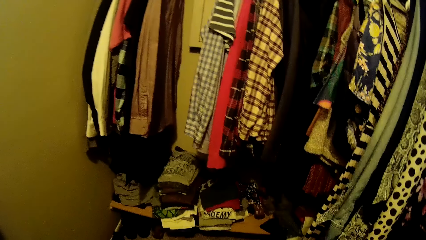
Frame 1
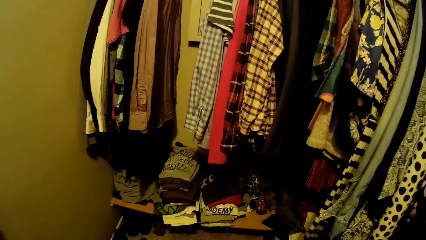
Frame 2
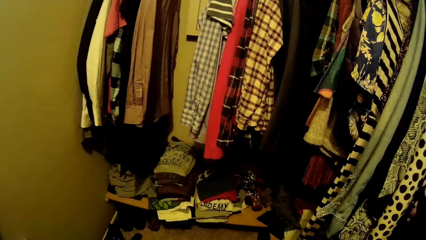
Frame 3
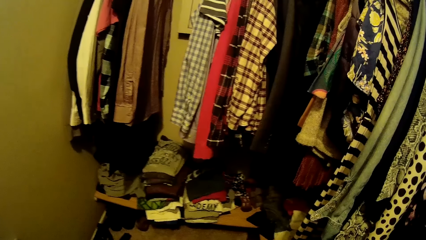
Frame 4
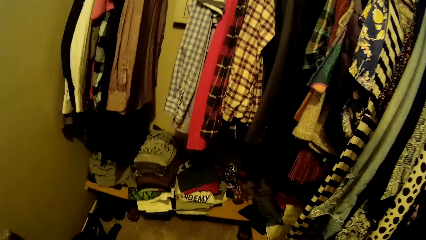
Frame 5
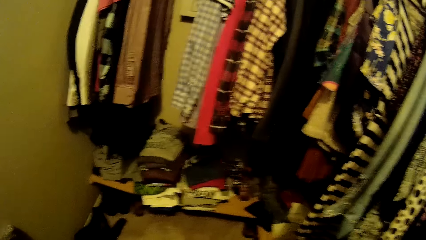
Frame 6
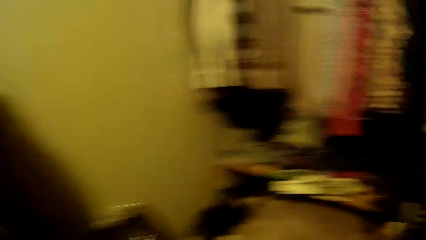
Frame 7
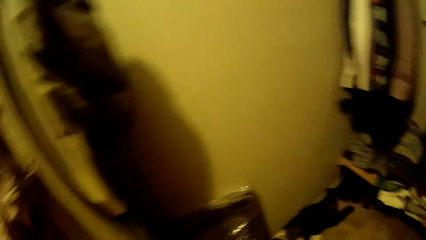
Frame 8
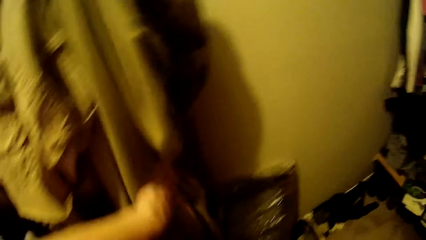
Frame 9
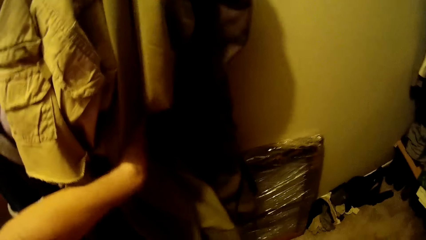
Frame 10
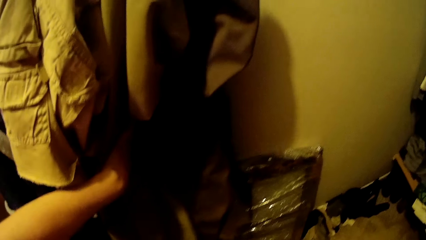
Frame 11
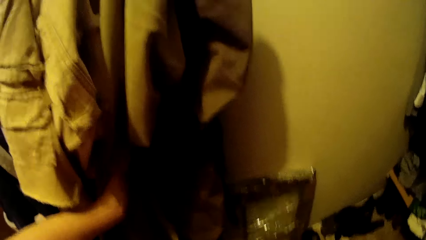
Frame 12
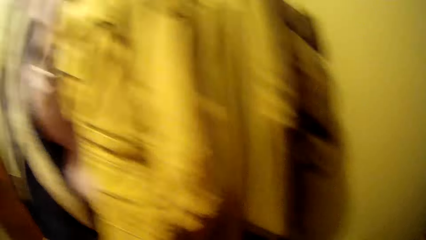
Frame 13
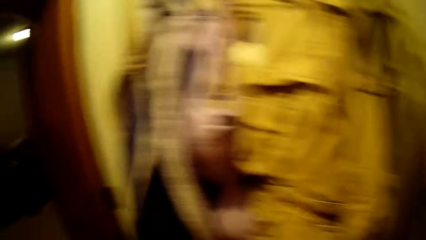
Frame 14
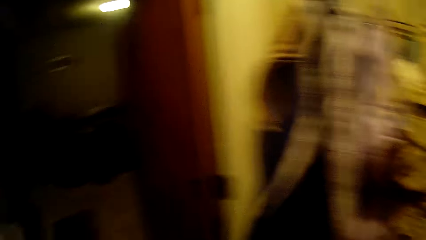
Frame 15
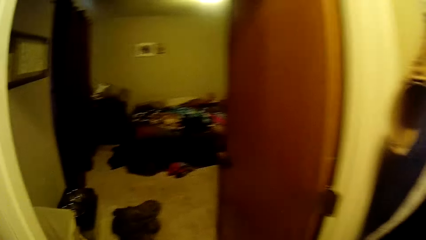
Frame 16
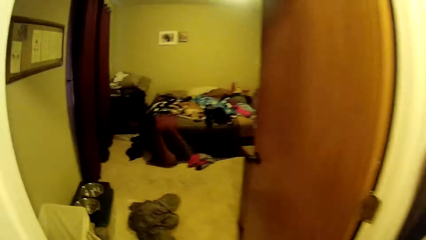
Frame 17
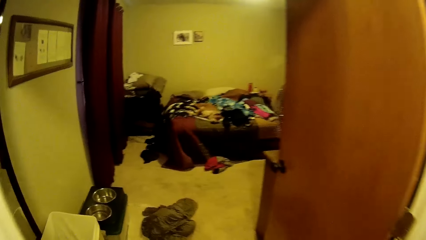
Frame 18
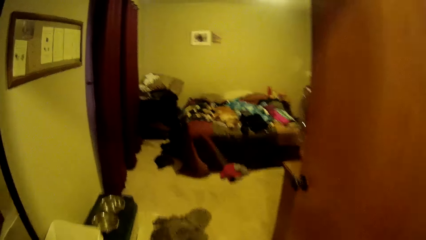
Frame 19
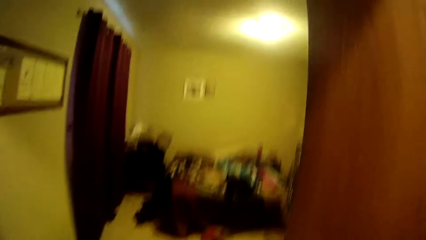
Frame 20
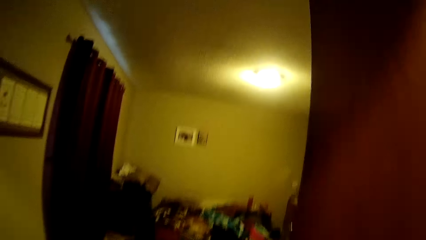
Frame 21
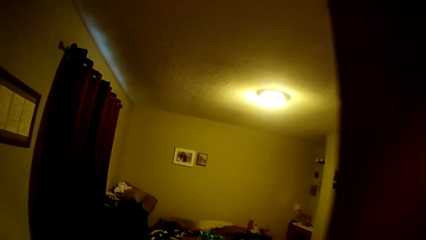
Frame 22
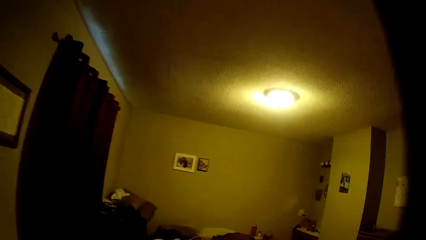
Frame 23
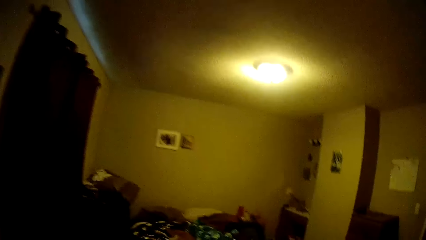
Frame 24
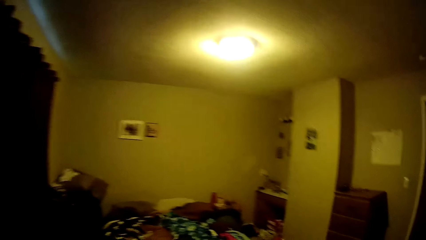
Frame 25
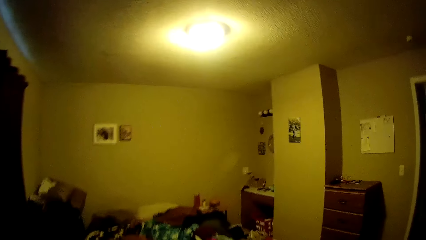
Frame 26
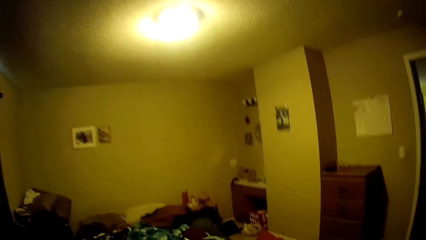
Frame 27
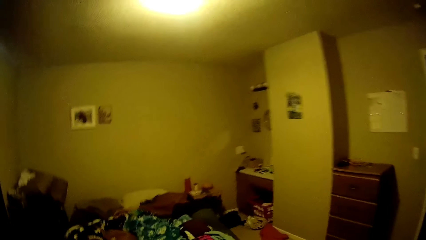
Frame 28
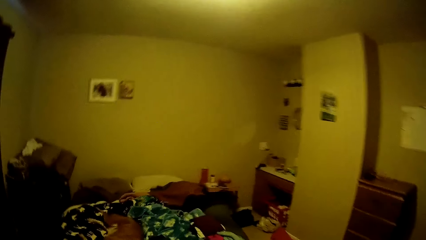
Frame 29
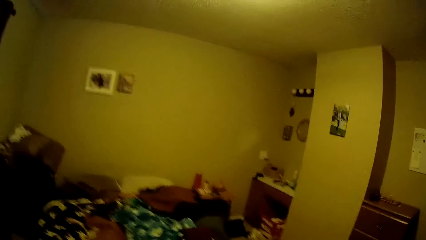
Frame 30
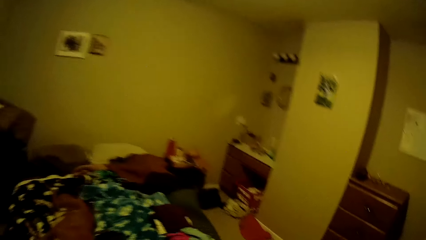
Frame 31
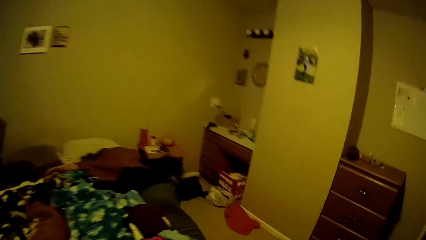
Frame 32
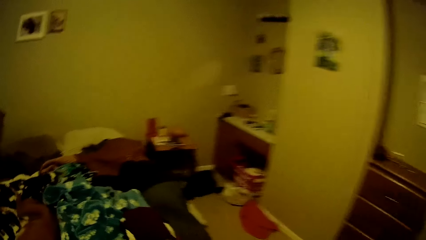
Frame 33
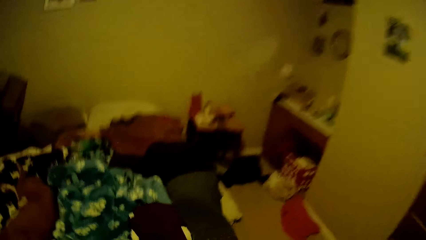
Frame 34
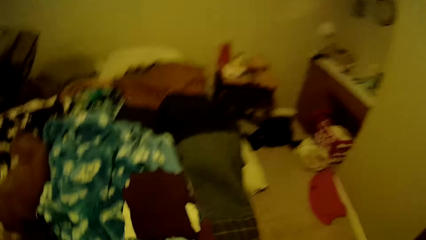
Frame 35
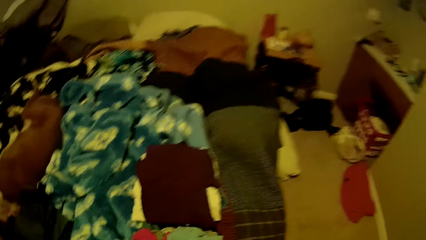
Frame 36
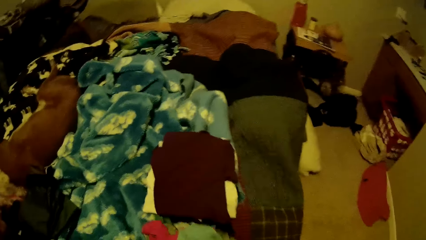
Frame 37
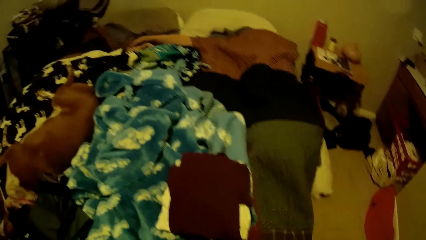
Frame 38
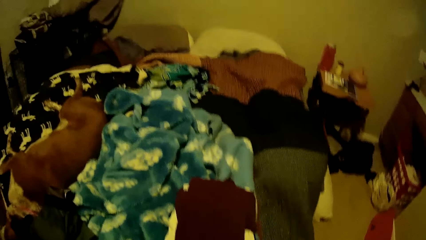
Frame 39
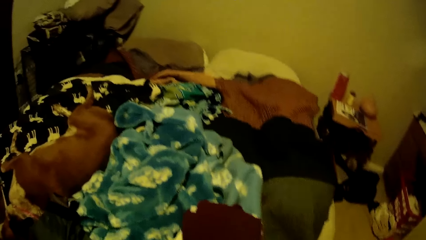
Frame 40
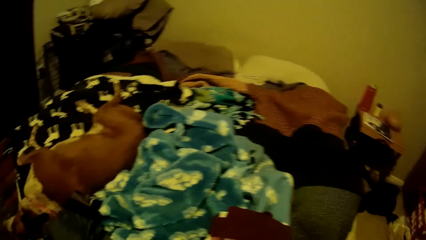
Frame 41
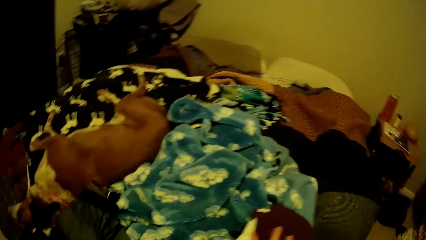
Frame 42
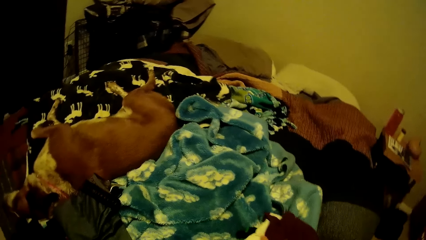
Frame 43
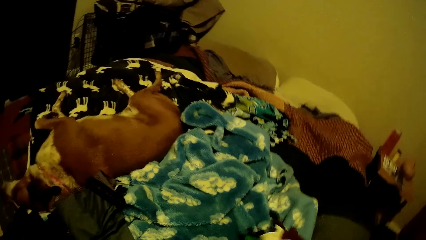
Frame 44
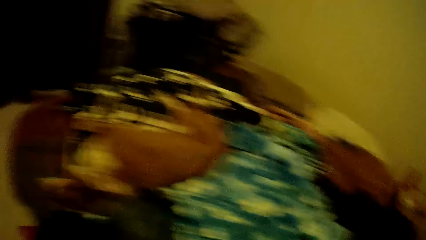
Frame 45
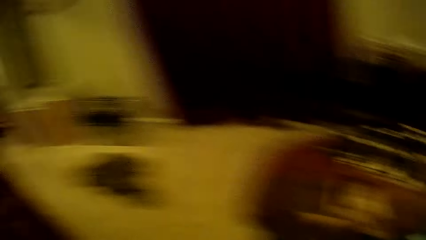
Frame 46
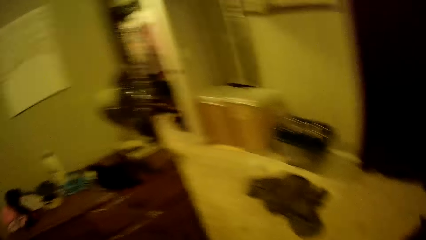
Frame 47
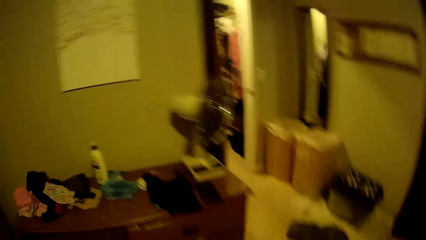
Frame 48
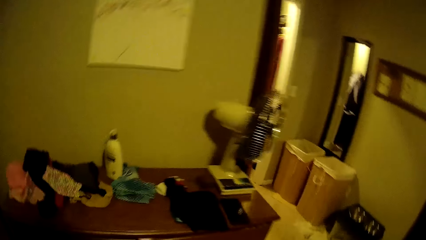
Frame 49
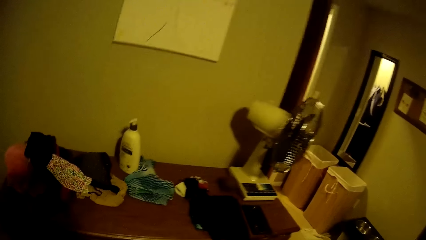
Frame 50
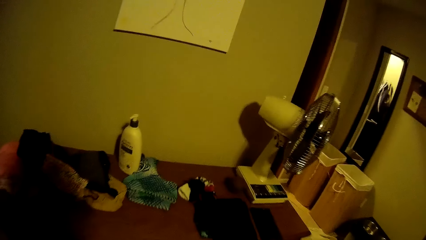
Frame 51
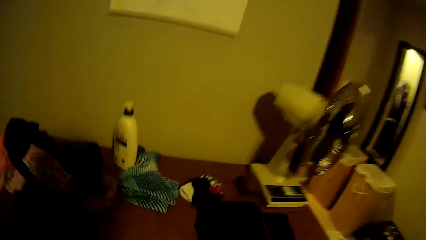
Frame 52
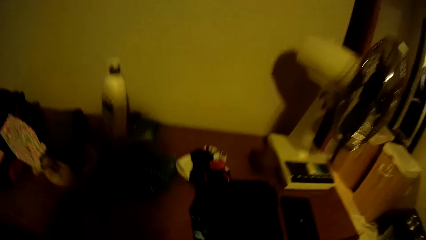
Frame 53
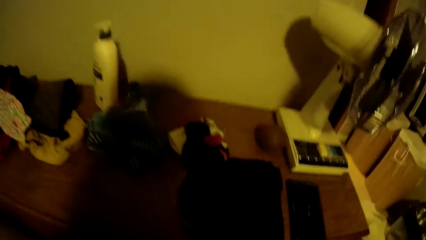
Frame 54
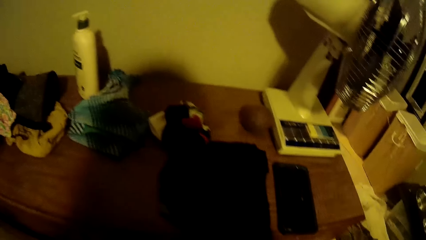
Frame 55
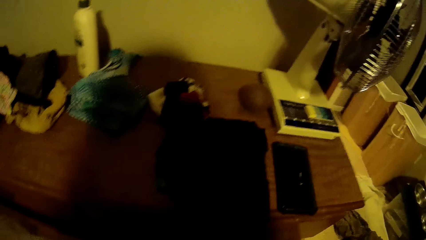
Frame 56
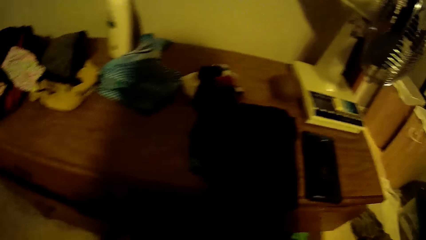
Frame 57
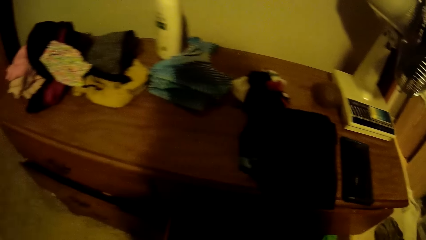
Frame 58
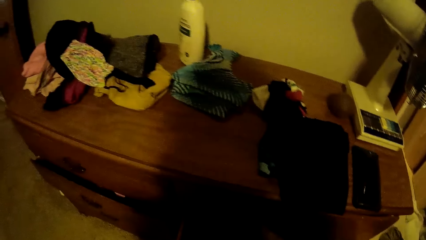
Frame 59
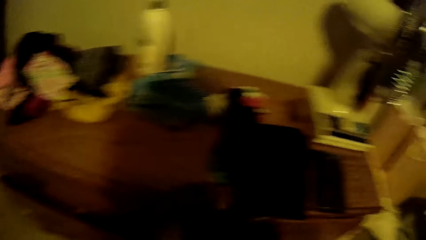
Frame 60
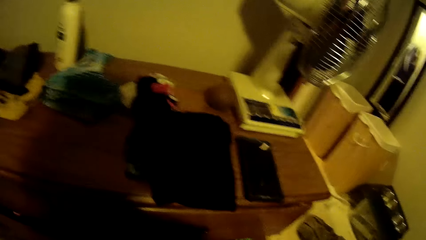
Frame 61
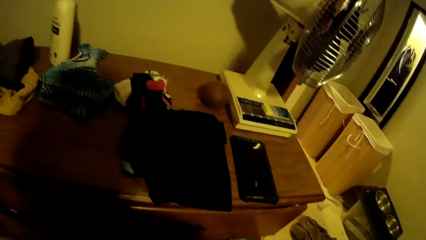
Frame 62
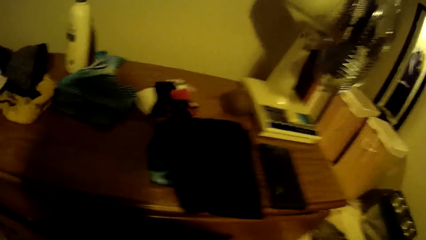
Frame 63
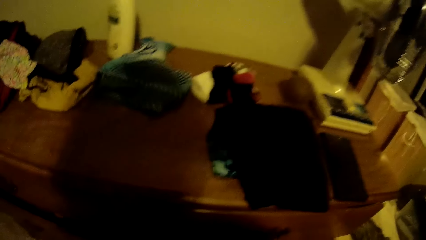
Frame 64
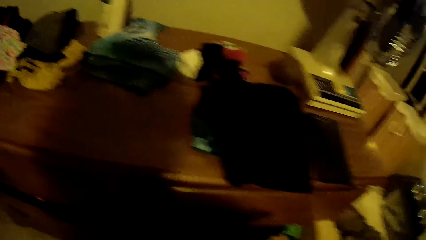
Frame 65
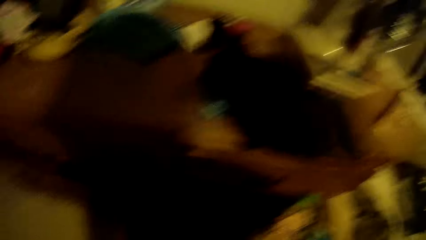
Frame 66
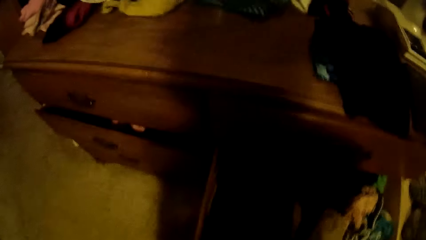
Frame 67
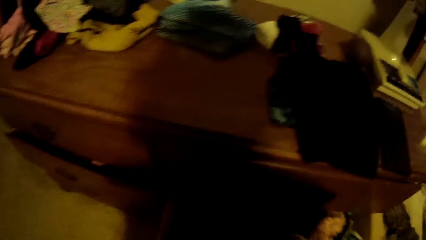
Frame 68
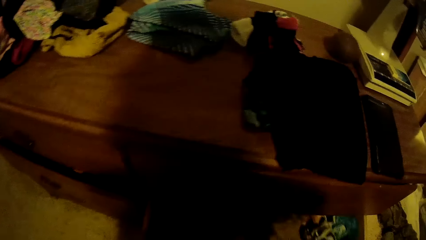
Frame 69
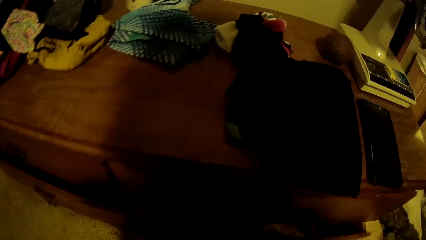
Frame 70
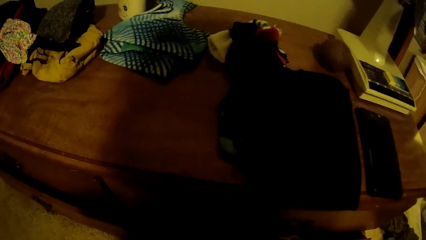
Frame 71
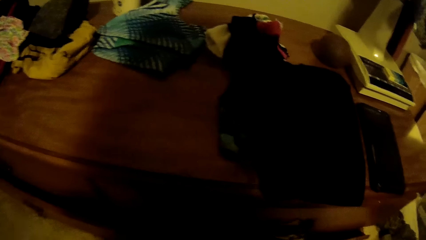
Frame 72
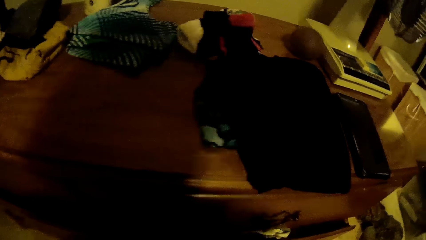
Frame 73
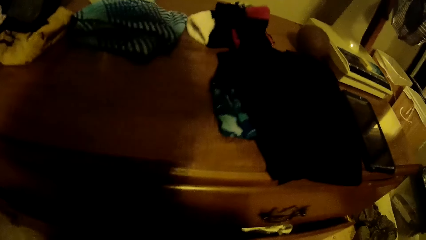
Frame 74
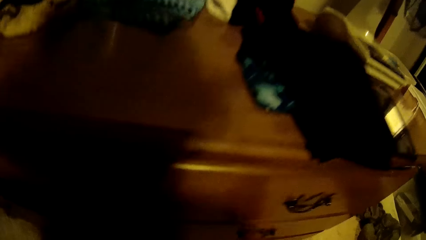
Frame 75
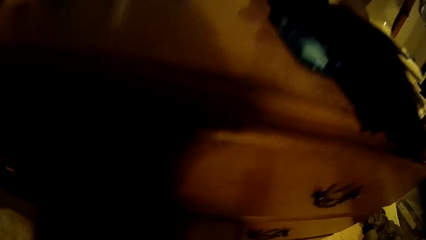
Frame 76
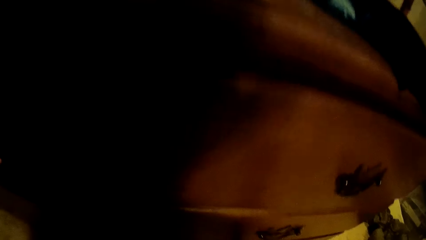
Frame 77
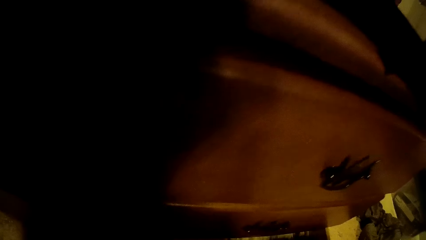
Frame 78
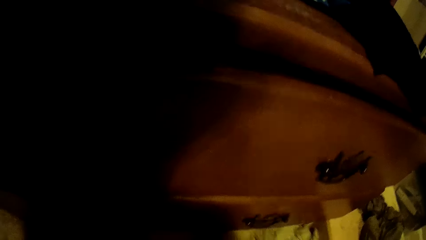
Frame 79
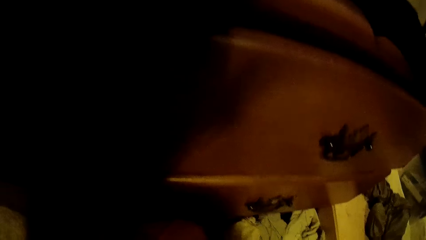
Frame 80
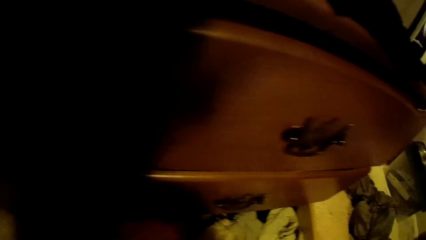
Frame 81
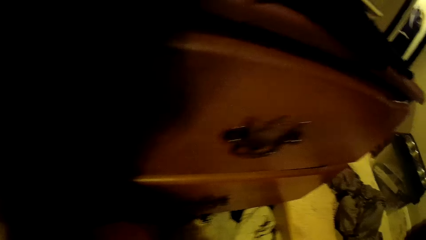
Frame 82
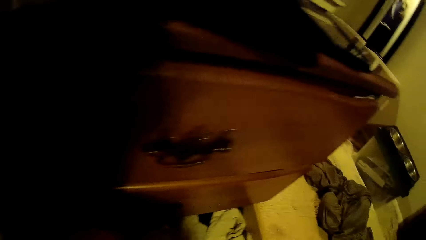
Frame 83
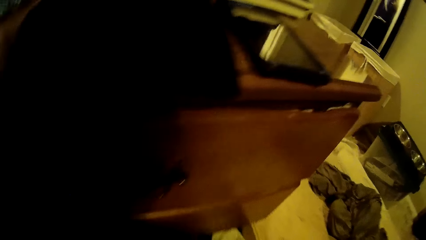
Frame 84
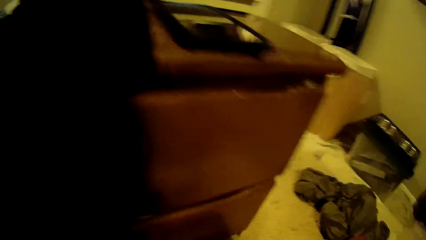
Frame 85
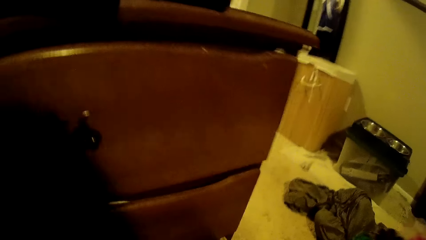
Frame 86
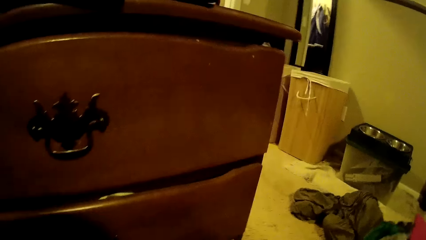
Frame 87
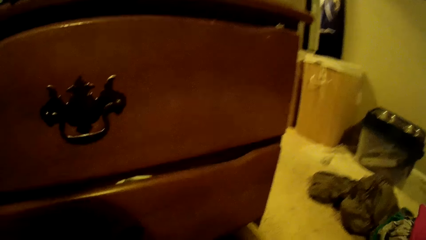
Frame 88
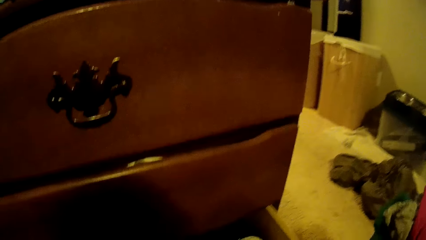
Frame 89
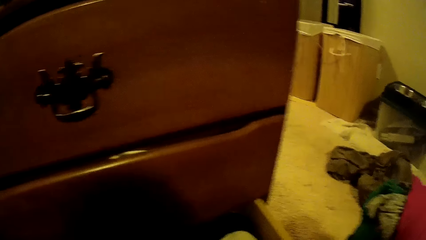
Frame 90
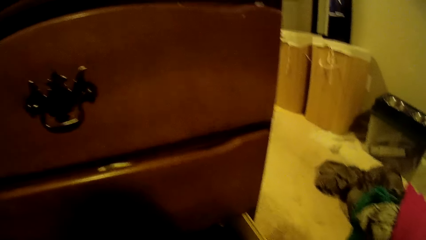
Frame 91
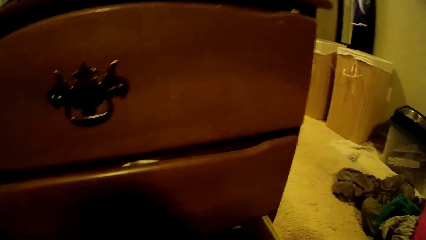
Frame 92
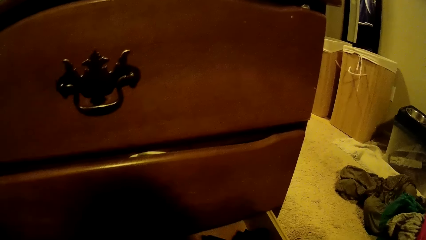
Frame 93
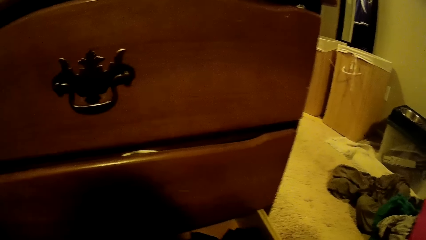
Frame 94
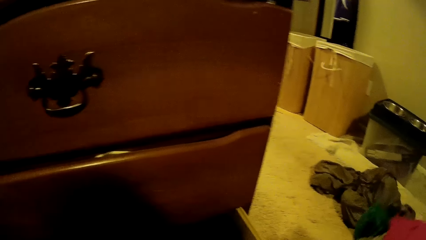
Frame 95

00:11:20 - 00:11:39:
The camera wearer grabs a cloth from the hanger. They adjust some clothes in the closet. They turn towards the bedroom. They walk away from the closet. They move towards the bedroom. They look at some clothes on the bed. They pick the clothes from the bed. They turn towards the chest of drawers. They move towards the chest of drawers, open the chest of drawers, place the clothes in the drawer and pull the drawer. They pick a cloth from the floor.
